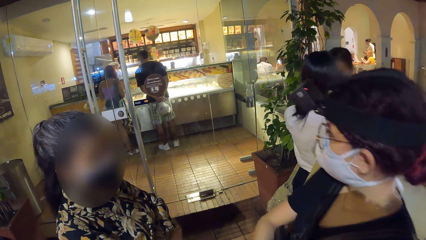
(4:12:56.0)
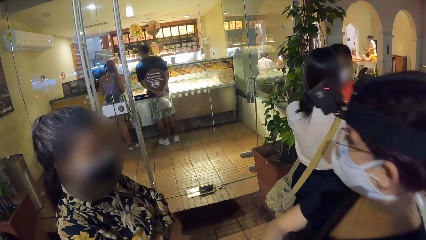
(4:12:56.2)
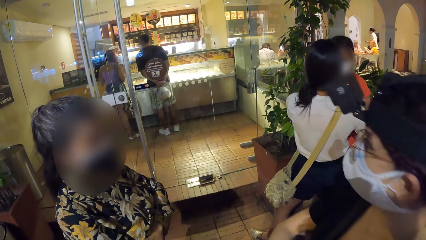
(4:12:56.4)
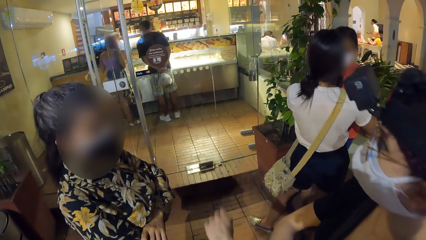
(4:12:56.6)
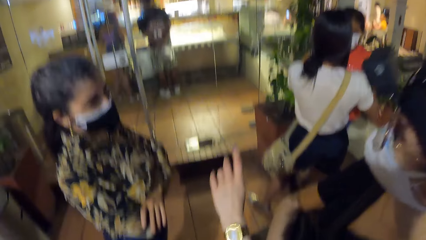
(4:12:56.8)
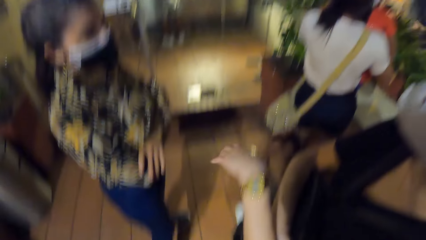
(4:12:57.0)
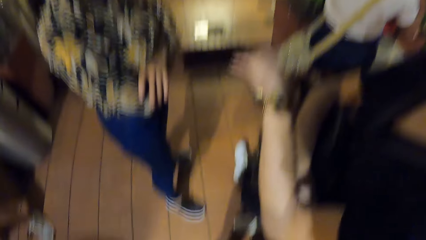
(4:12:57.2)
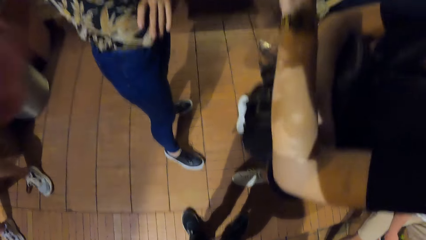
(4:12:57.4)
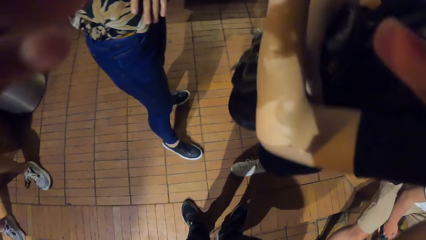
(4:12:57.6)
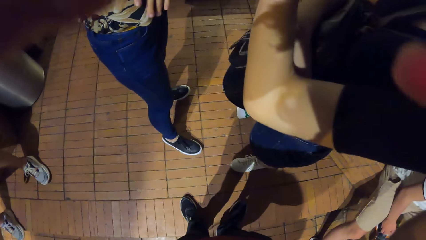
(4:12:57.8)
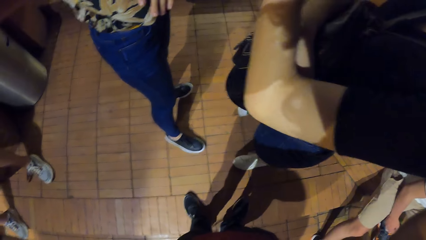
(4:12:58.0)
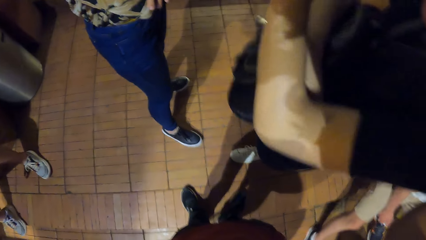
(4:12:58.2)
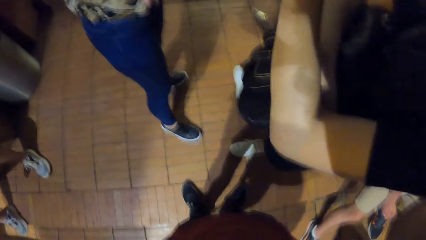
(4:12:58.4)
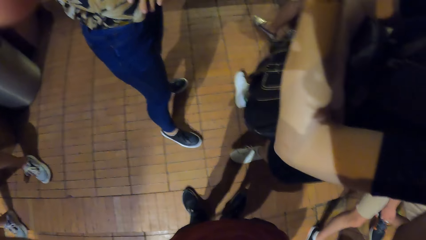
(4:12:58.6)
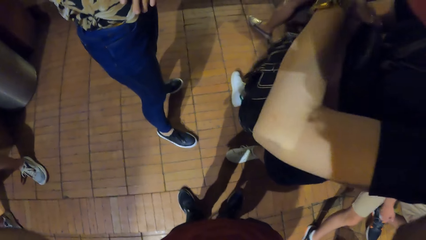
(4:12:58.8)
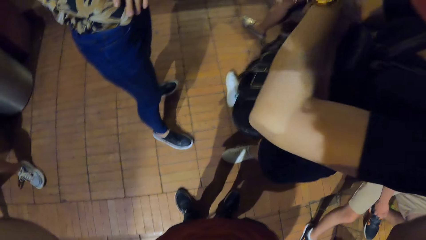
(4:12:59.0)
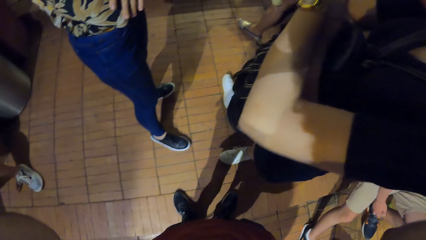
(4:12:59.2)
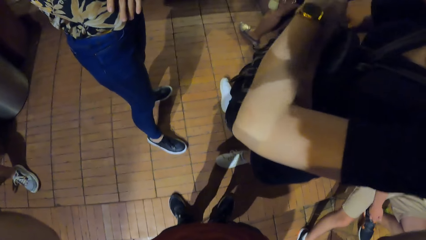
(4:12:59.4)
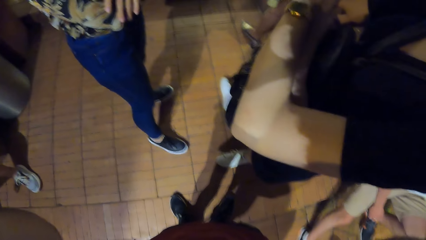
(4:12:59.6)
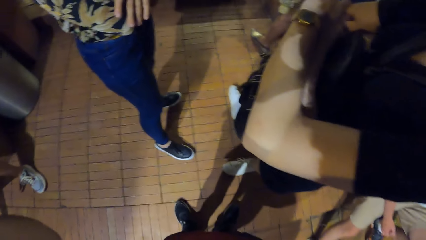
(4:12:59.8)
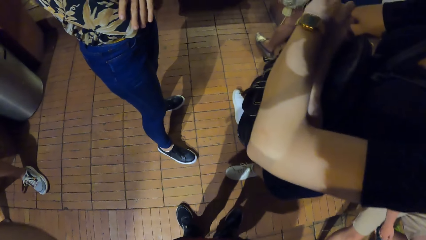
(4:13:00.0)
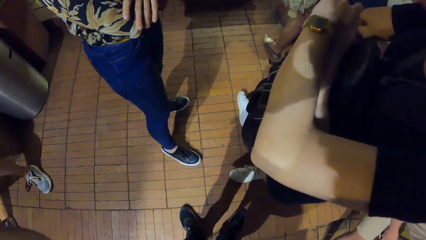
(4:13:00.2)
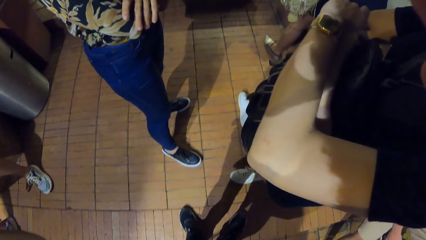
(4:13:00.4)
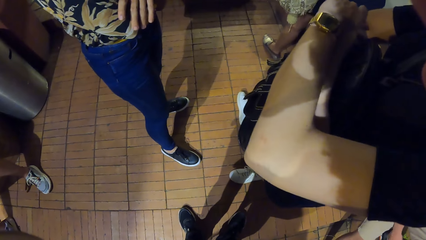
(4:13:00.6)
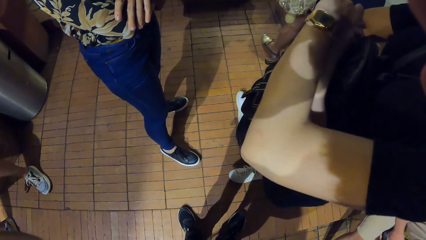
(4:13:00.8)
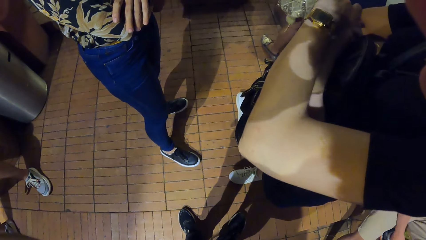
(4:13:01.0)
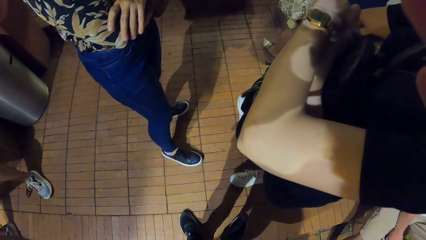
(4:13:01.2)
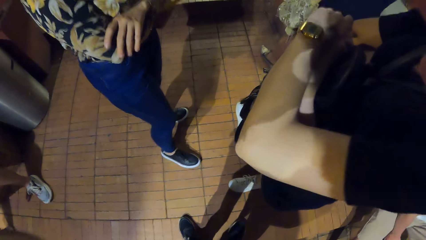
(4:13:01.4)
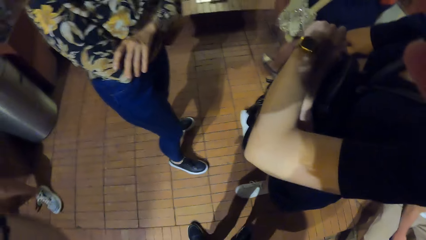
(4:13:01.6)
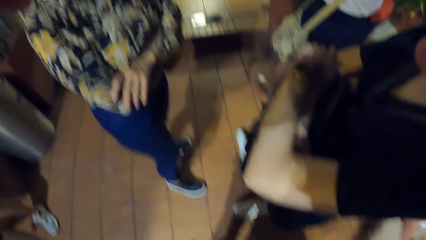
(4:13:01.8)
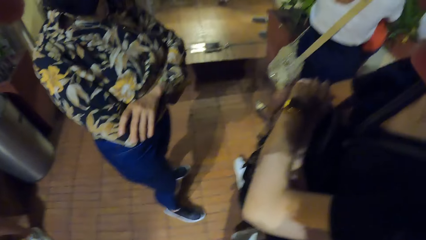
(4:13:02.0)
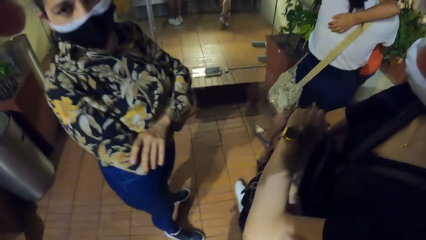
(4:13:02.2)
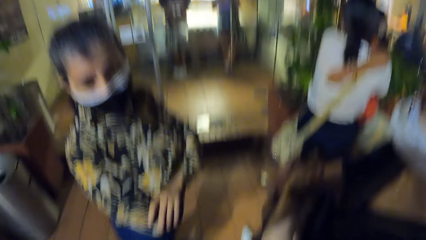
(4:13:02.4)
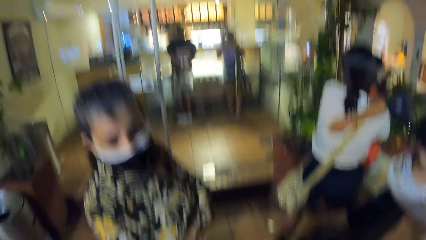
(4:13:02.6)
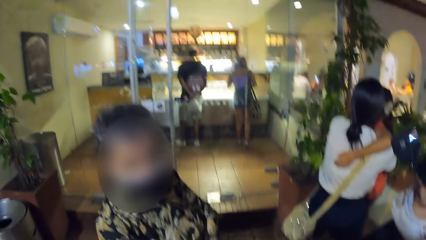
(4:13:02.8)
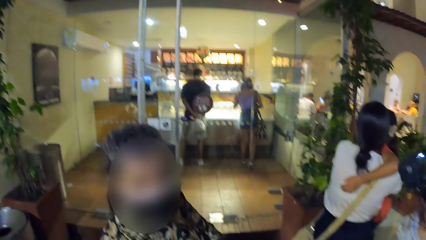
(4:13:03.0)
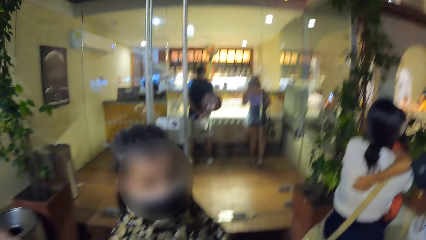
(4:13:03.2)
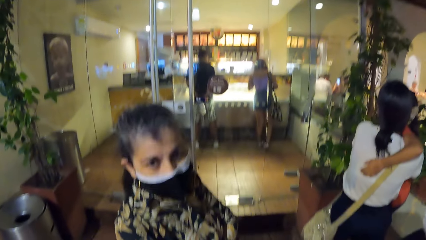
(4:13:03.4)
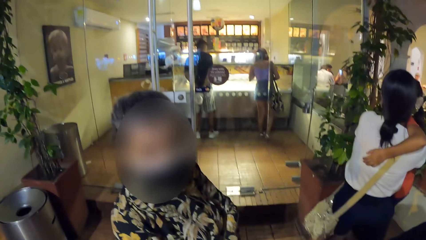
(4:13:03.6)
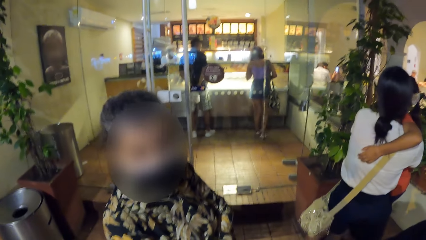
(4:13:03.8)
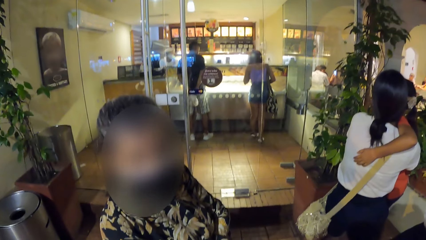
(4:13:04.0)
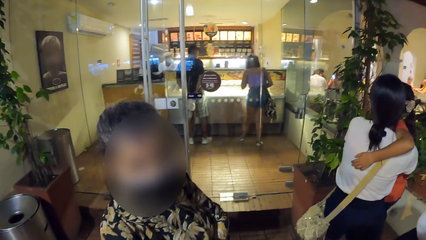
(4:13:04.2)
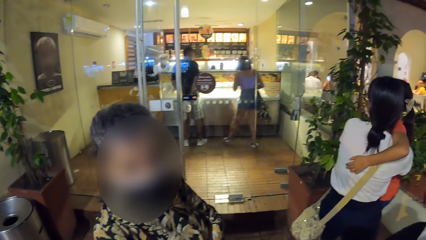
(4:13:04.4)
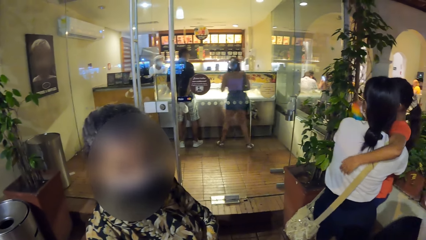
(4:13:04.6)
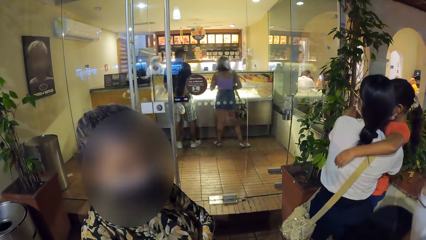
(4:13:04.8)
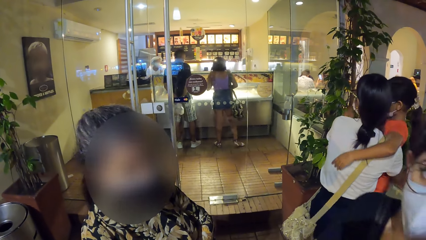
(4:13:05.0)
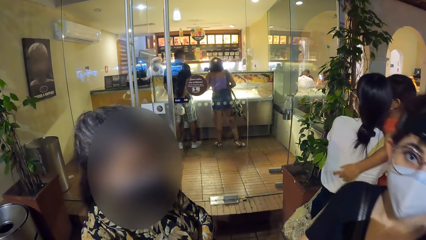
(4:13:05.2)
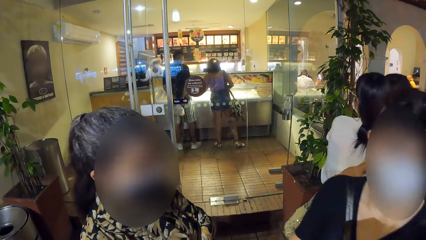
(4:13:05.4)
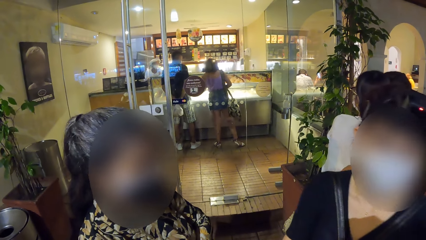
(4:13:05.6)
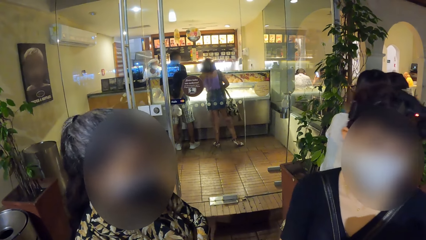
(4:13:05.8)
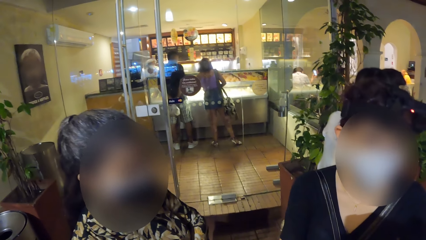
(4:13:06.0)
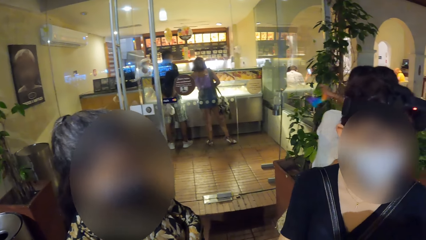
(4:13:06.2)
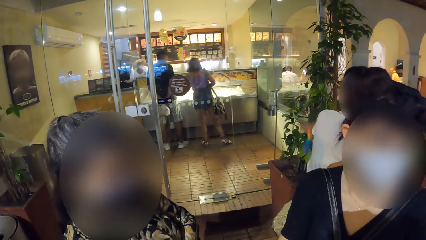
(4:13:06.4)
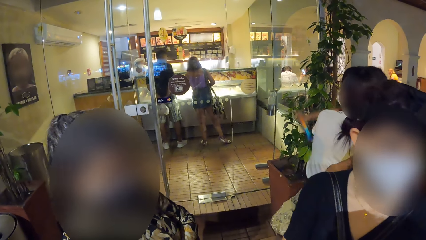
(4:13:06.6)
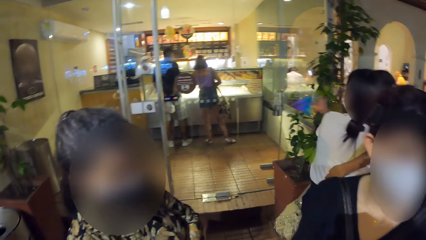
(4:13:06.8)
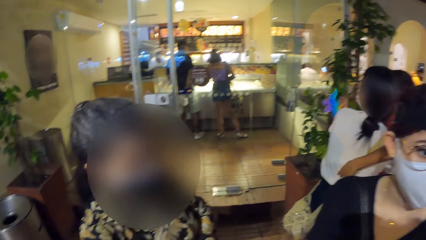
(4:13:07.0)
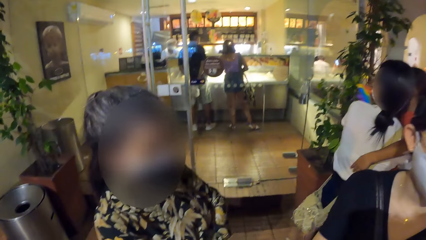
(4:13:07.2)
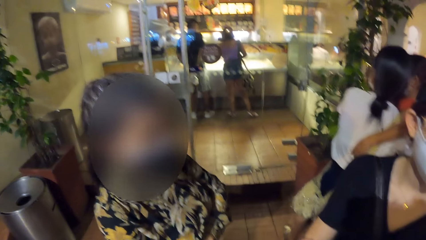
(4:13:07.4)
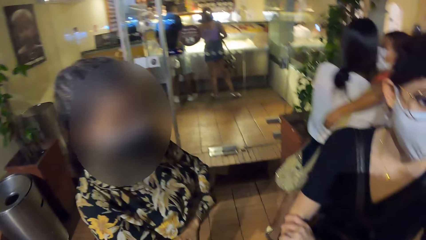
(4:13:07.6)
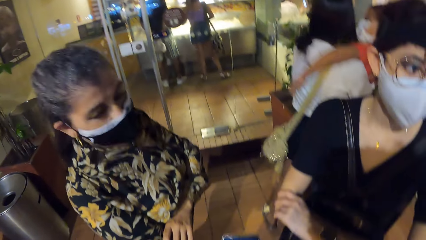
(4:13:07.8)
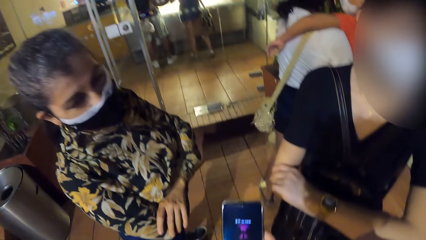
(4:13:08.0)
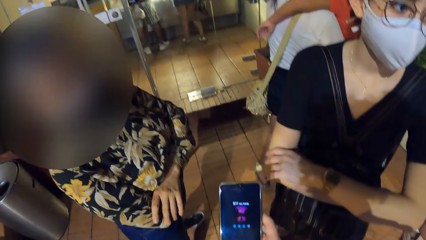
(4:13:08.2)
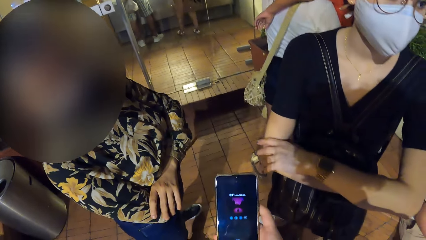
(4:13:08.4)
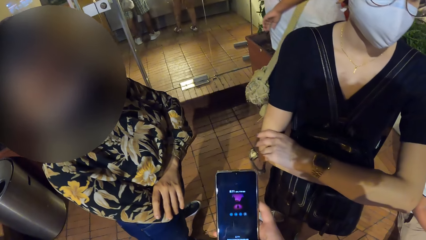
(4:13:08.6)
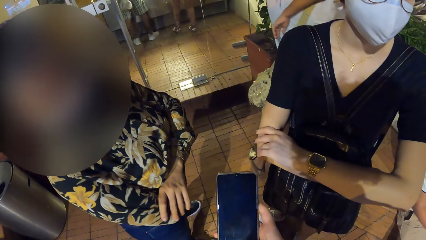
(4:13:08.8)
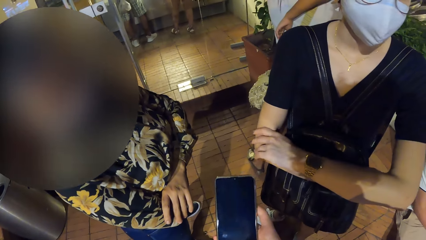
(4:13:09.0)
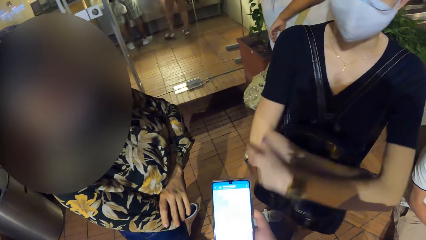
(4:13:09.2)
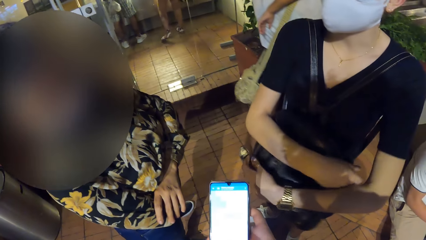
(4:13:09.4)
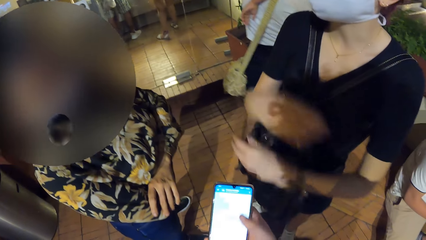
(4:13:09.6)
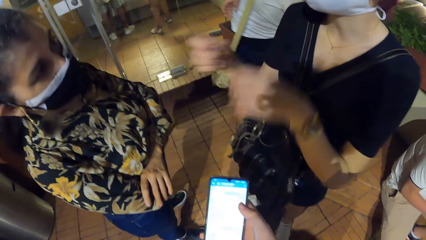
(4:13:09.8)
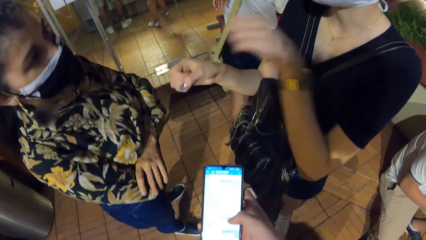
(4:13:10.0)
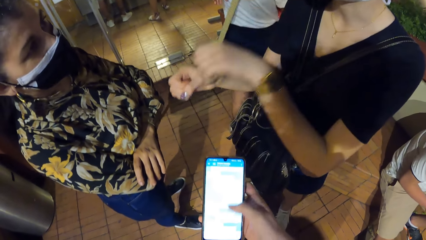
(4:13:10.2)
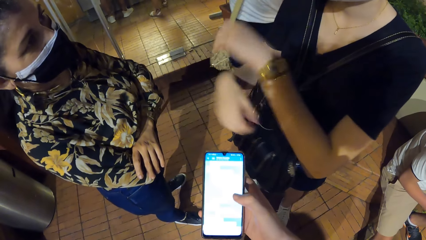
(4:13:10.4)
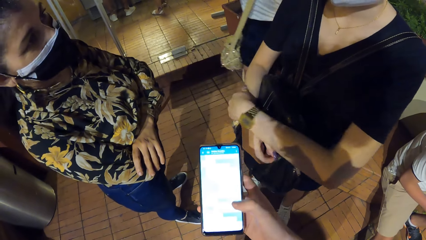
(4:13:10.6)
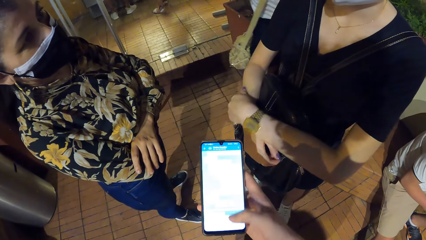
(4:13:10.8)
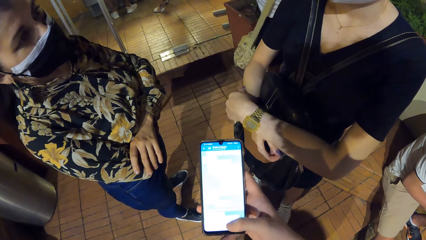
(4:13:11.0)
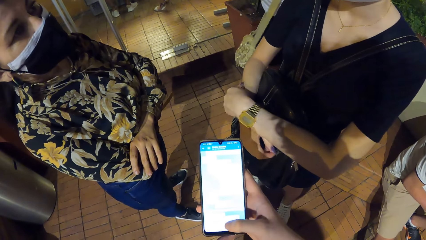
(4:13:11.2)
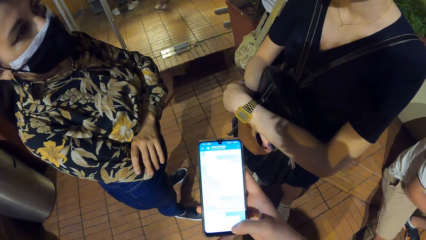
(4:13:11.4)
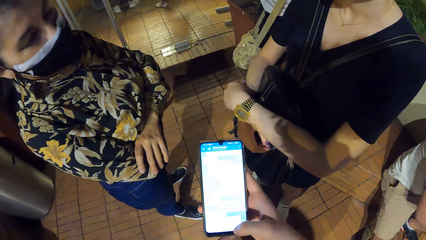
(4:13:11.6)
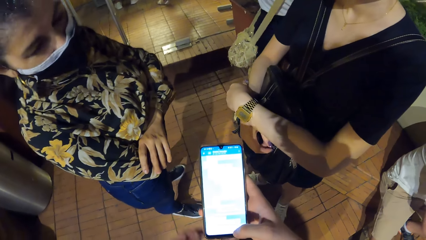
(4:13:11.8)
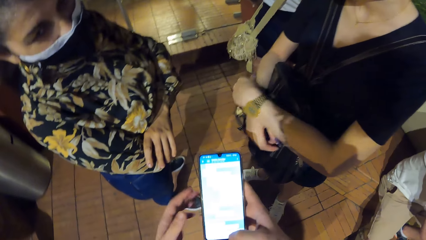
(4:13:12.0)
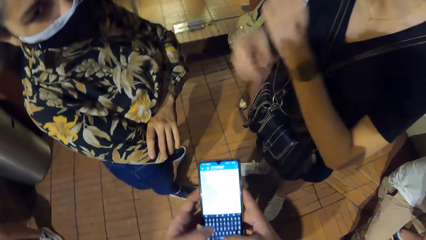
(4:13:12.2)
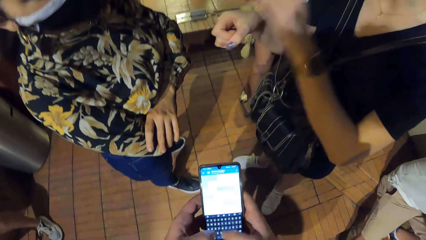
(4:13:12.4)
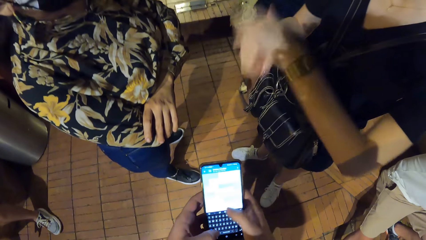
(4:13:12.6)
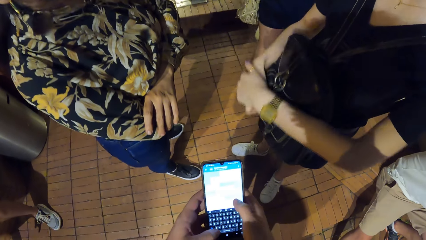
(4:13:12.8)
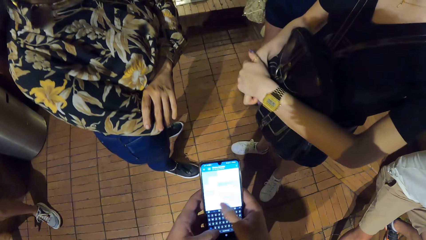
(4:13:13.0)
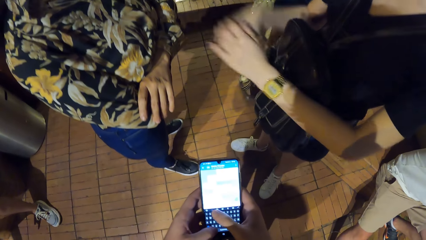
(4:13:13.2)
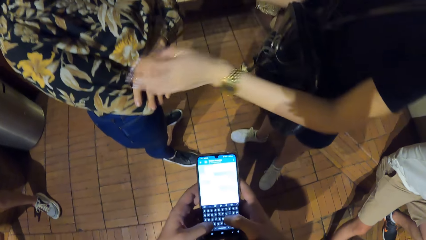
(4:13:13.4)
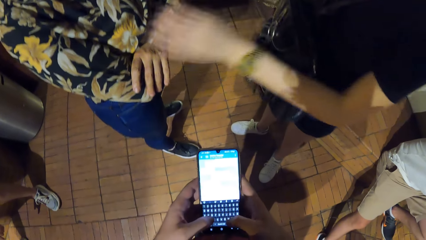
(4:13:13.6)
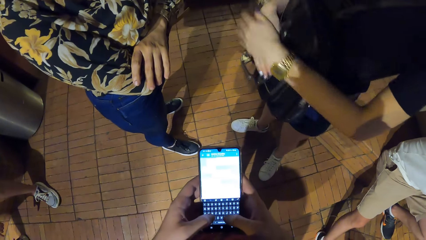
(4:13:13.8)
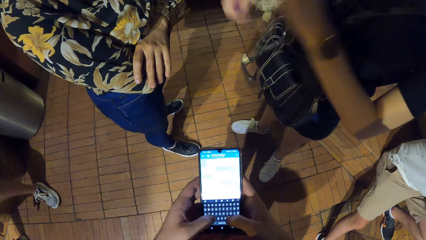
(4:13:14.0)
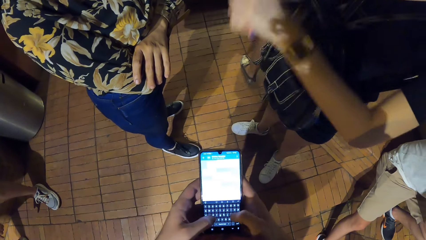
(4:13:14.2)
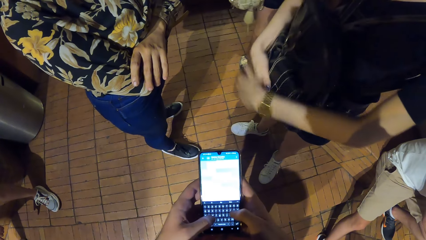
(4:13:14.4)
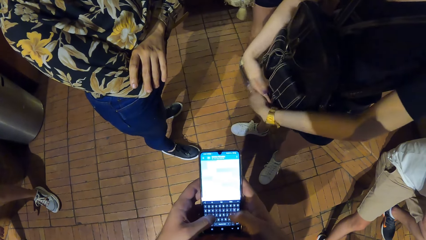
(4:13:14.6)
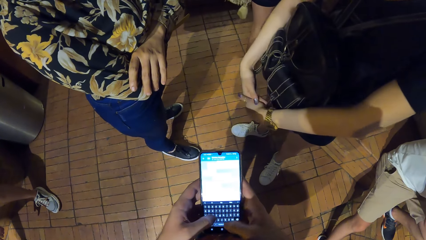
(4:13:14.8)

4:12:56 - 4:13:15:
The woman gesticulates with her left hand. The camera wearer holds a phone with his right hand. He operates the phone with his right hand. The woman gesticulates with her hands. The camera wearer operates the phone. The woman crosses her hands around the bag. The camera wearer holds the phone with both hands and operates the phone with both hands. The woman gestures her hand.
